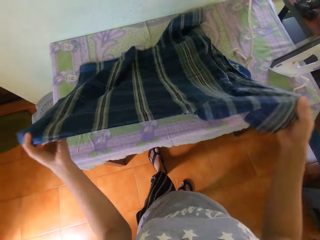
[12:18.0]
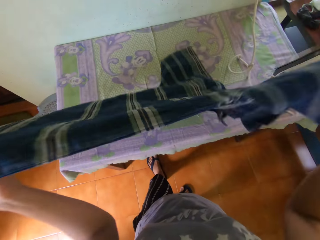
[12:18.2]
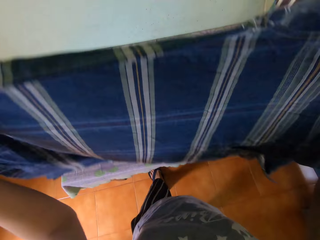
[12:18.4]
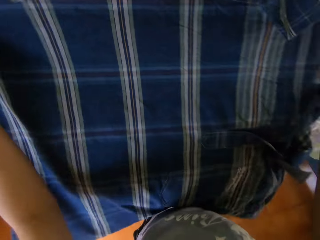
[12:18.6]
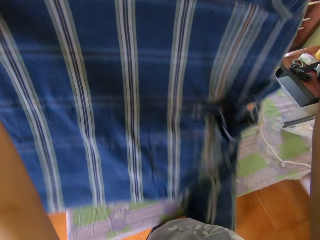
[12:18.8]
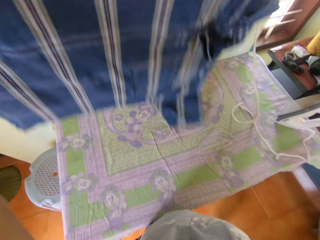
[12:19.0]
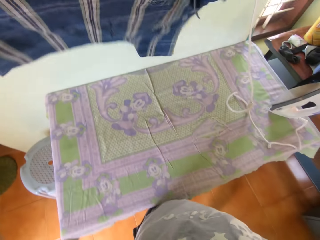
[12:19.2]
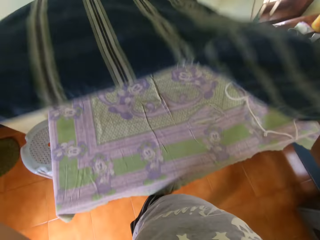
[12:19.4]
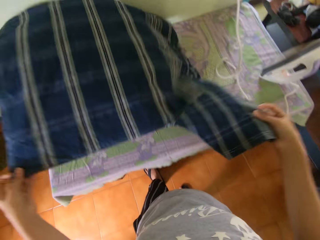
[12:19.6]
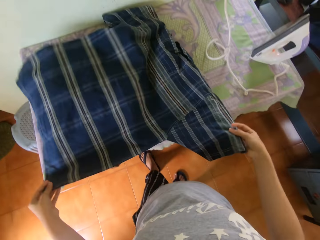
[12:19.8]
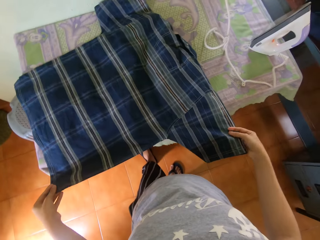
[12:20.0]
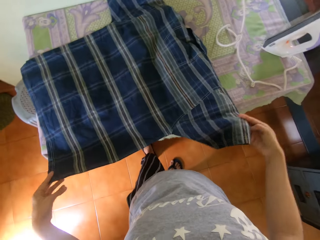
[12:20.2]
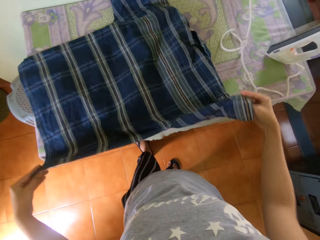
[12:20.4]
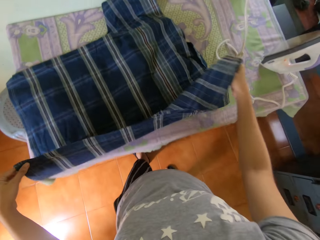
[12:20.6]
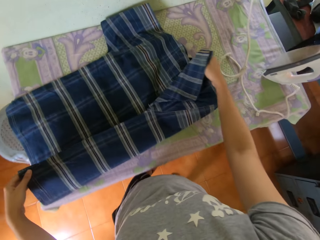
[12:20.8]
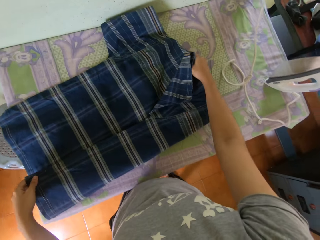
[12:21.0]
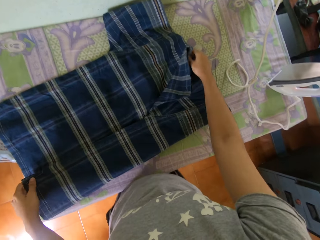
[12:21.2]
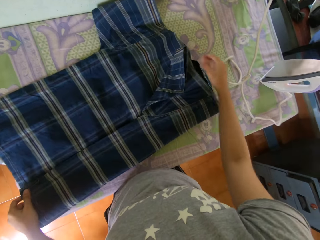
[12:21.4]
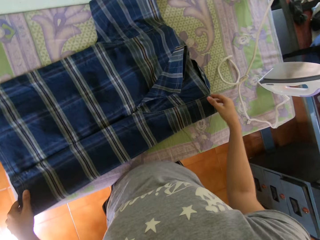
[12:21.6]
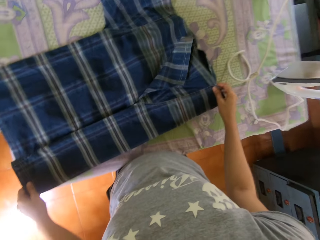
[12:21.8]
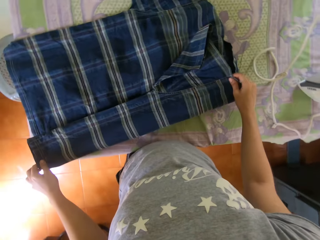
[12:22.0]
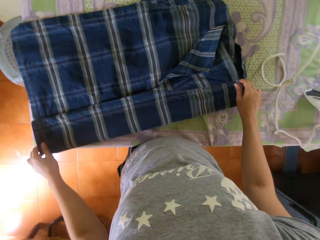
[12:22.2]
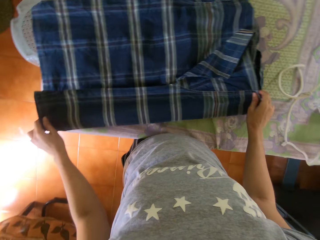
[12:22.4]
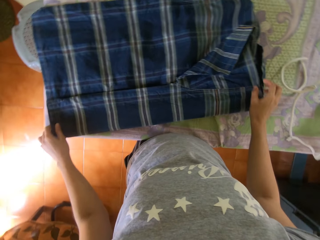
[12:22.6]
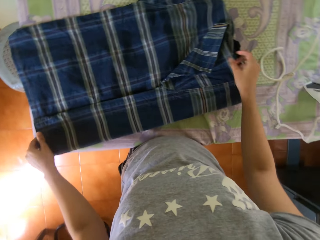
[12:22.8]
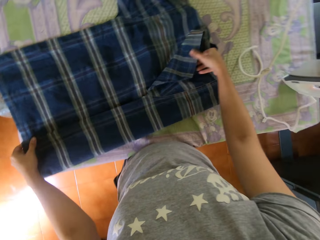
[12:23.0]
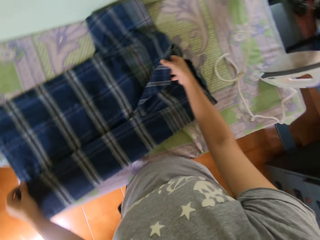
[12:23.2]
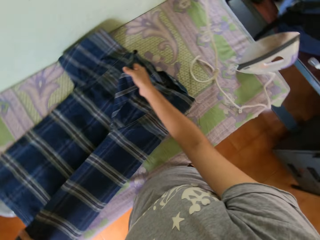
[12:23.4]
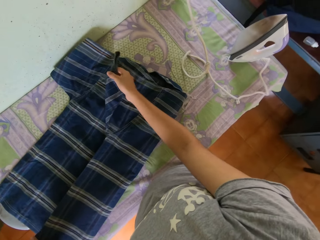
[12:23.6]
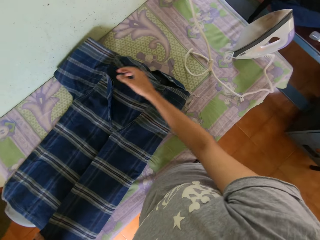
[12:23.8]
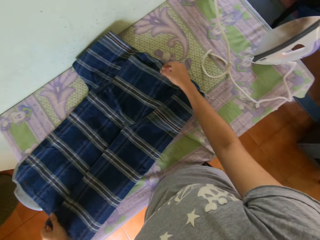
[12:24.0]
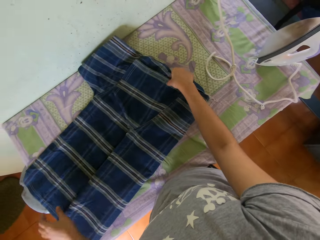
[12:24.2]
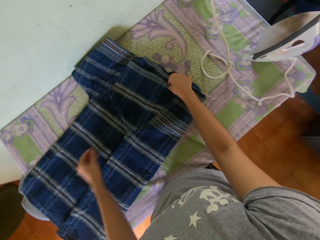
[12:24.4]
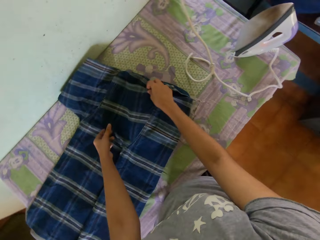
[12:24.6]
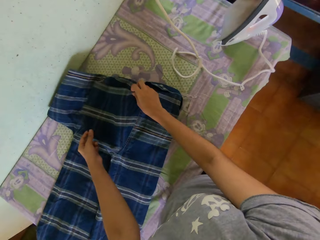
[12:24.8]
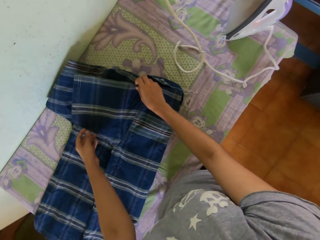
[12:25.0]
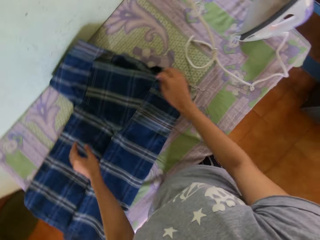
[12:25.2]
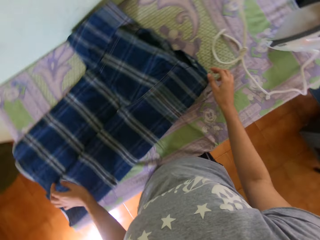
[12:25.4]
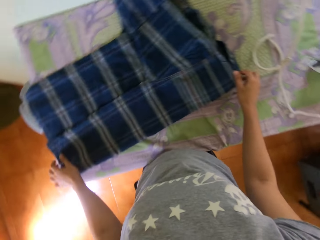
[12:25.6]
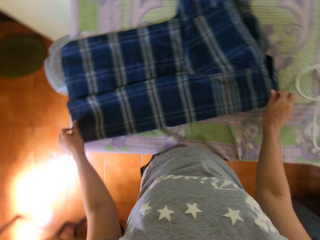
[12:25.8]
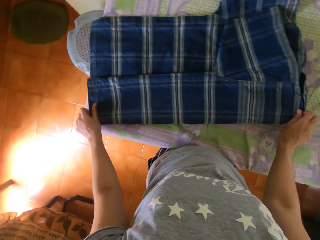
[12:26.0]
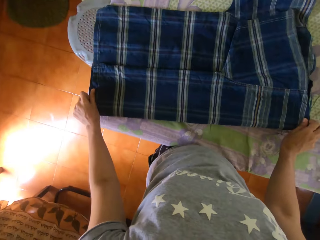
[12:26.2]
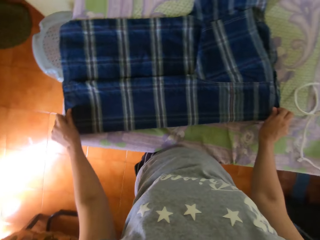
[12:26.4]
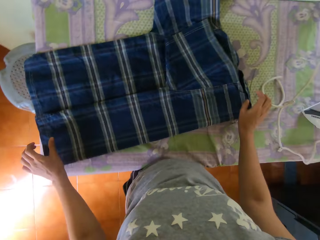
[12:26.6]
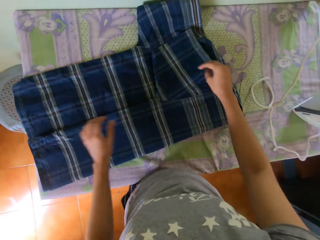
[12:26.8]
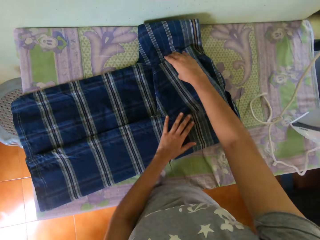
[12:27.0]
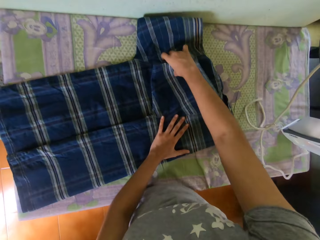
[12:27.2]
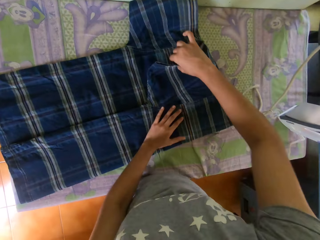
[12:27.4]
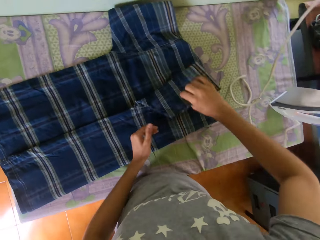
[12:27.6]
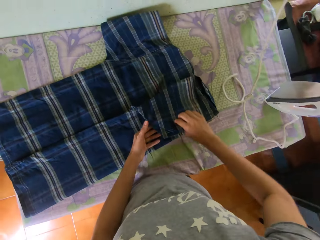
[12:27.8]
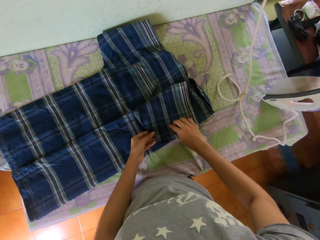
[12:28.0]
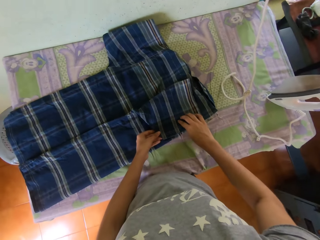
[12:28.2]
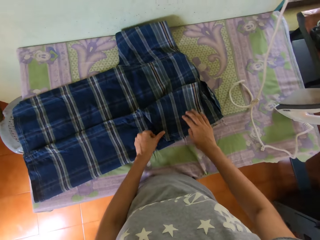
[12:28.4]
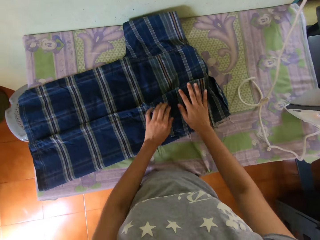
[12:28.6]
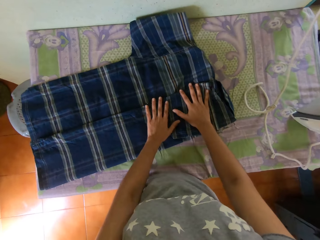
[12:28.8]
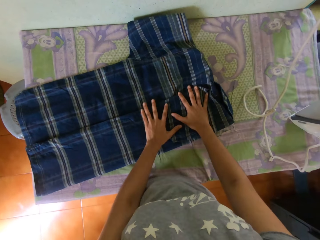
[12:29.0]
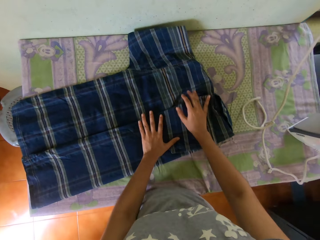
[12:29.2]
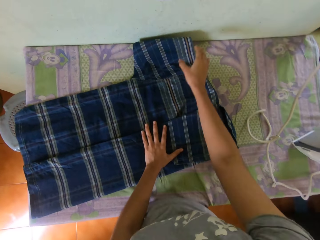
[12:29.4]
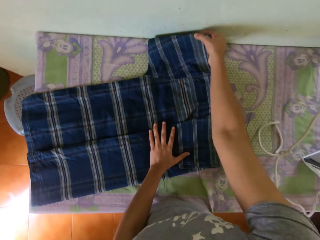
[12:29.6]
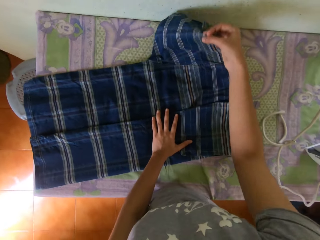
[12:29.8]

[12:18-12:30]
The camera wearer picks the shirt from the ironing-board with his hands. He spreads the shirt in his hands on the ironing-board. He places the shirt on the table. He folds the shirt on the ironing-board with his hands.

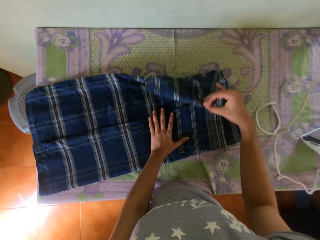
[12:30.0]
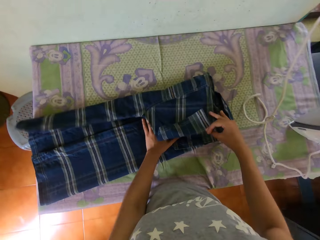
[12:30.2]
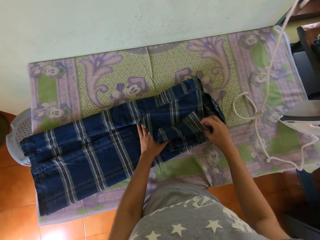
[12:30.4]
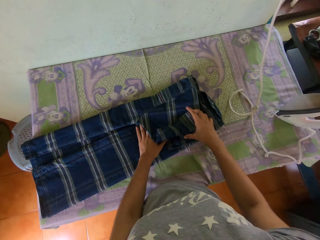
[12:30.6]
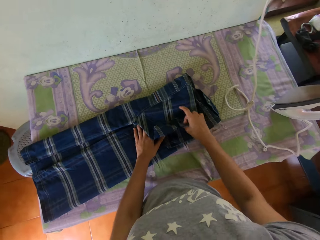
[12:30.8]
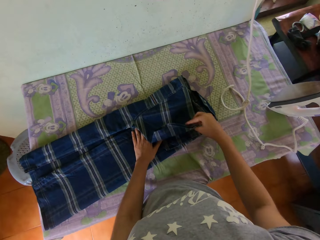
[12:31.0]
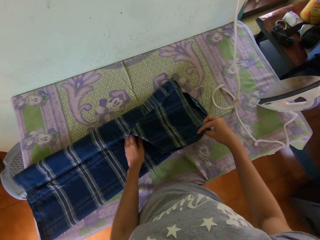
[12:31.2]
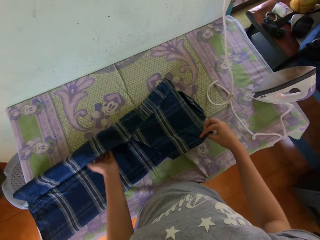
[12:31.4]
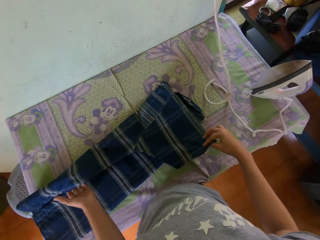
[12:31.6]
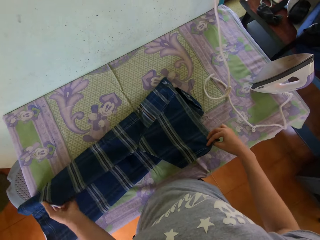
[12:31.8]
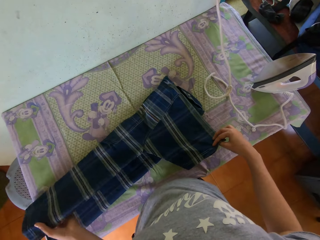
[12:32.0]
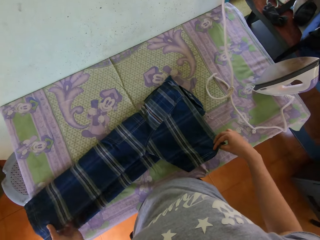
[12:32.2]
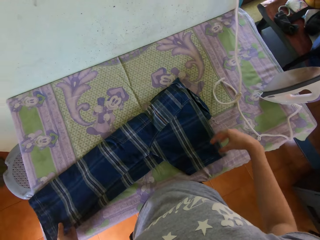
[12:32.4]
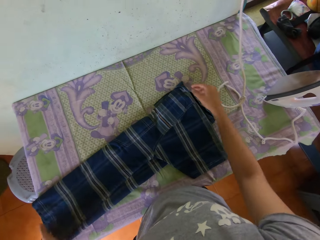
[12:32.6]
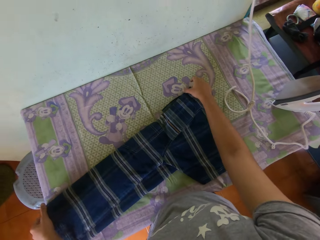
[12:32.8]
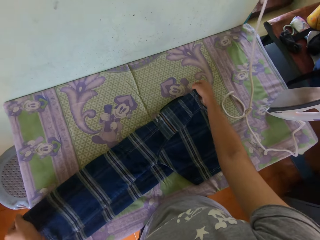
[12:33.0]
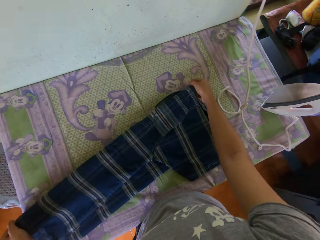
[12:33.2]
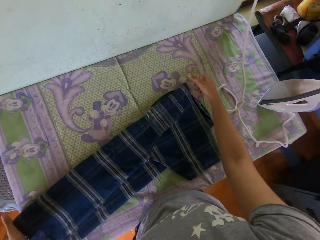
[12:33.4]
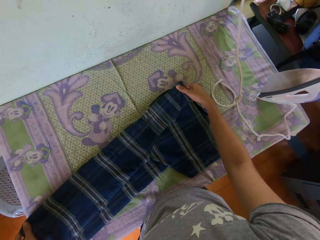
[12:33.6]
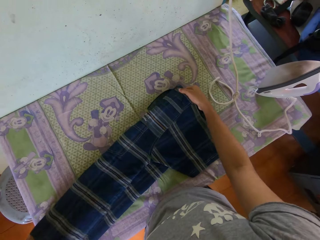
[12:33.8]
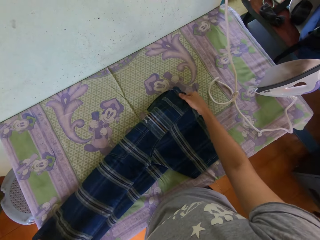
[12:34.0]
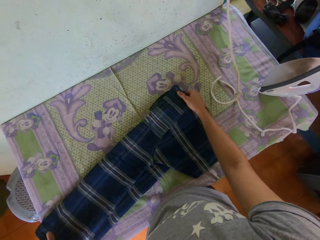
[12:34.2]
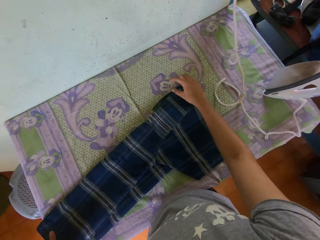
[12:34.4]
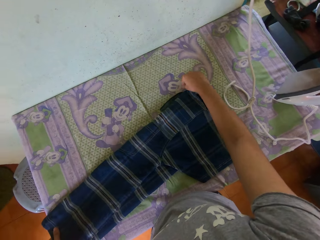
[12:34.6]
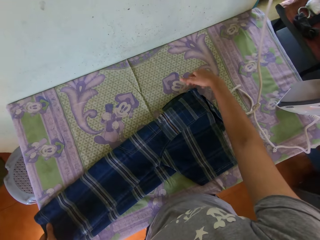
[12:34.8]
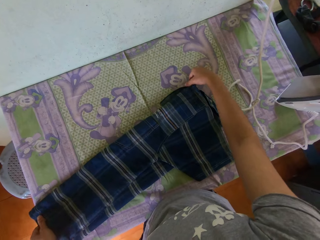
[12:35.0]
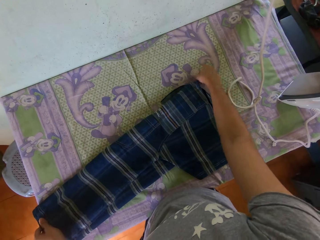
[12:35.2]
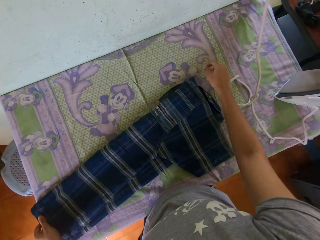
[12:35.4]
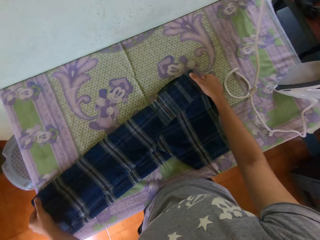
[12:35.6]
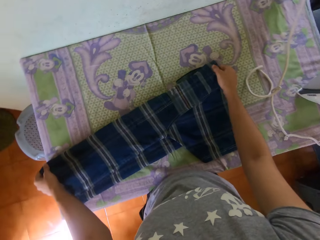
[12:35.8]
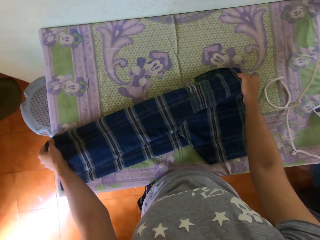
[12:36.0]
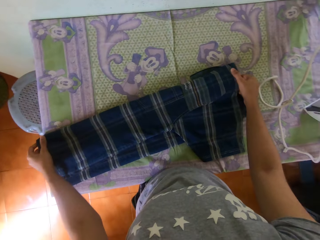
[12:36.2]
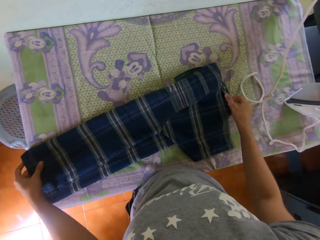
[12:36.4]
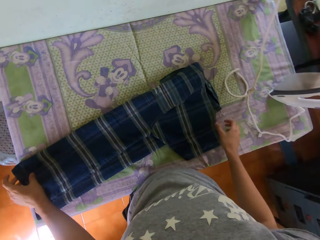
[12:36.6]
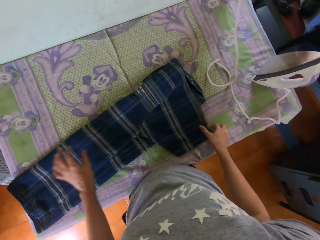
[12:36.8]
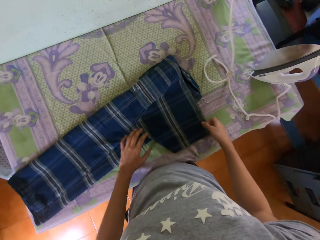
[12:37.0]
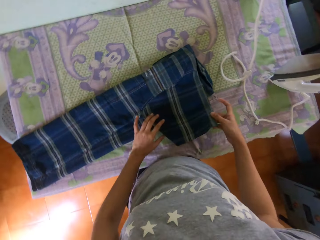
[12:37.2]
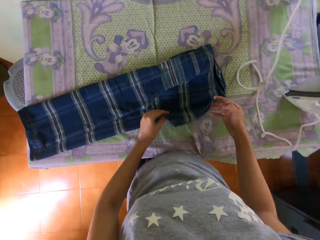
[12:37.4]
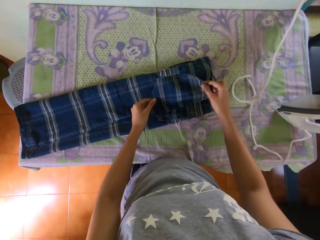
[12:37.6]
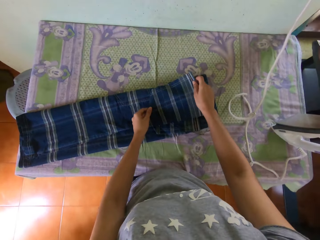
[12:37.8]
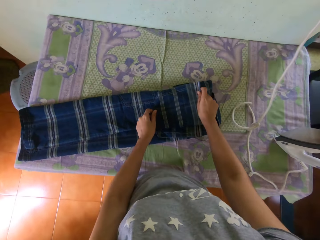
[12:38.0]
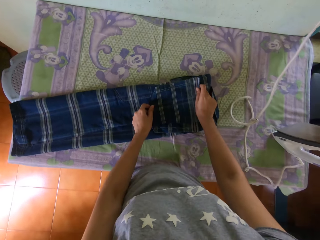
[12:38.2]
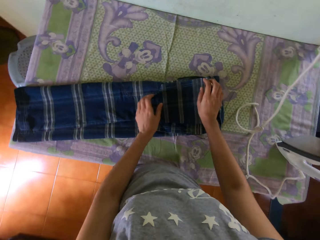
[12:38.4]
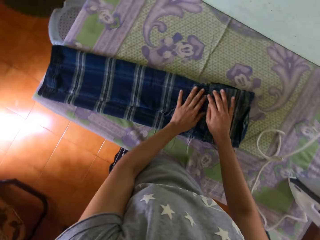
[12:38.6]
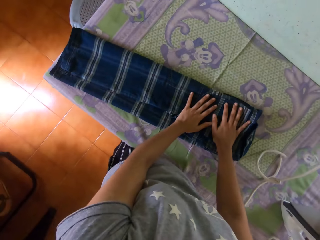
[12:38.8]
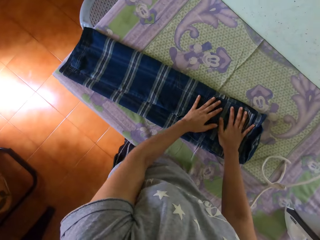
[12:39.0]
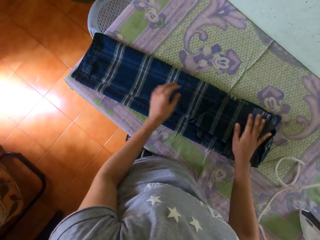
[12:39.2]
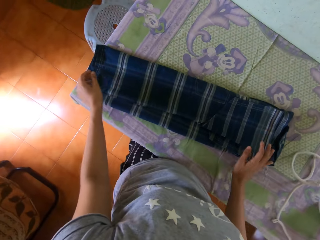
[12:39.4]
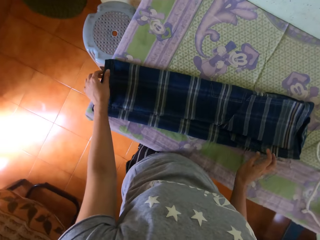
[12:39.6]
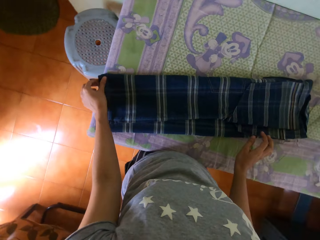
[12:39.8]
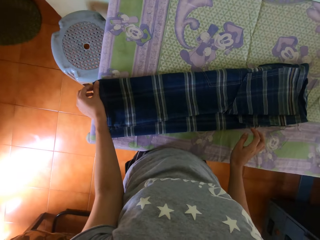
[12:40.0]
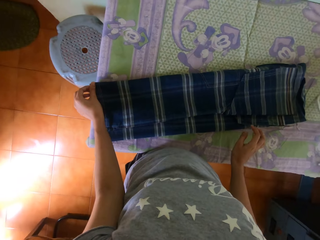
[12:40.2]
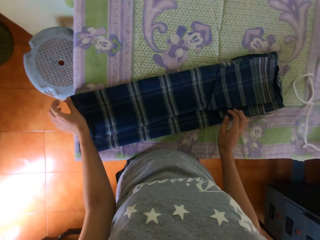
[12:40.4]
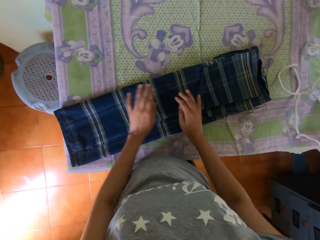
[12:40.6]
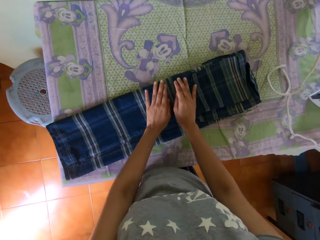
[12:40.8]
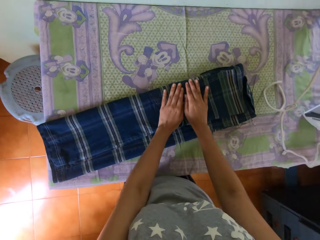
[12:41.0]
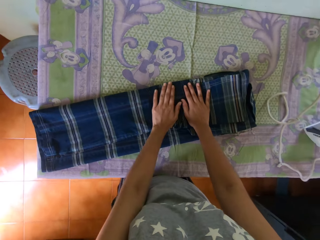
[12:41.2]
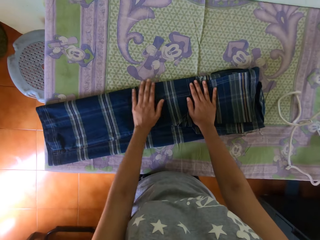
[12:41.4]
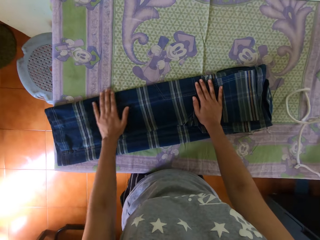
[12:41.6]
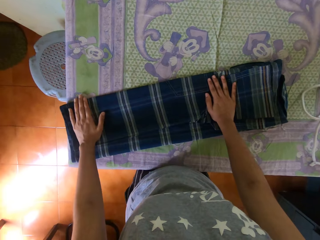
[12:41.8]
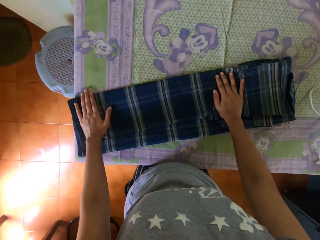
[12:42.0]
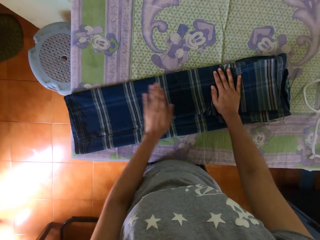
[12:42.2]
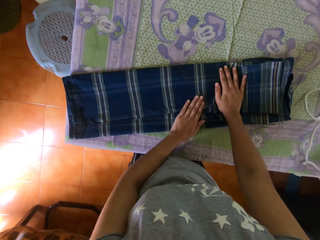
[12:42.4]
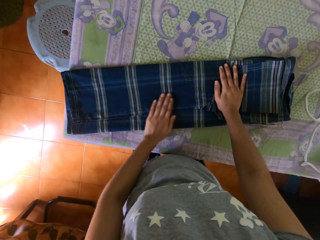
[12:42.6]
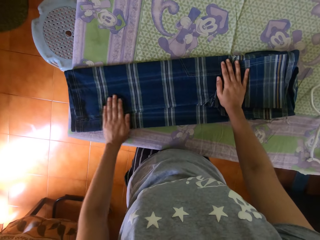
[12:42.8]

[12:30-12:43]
The camera wearer adjusts the shirt on the ironing-board with his hands.
